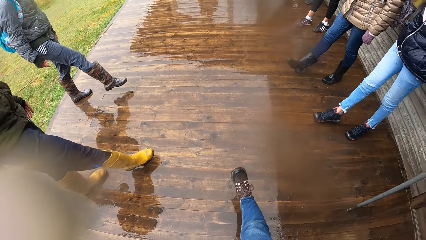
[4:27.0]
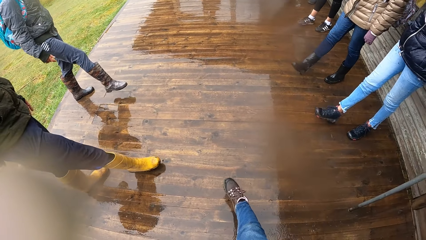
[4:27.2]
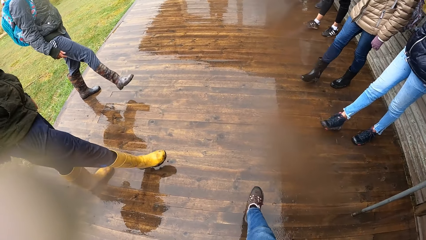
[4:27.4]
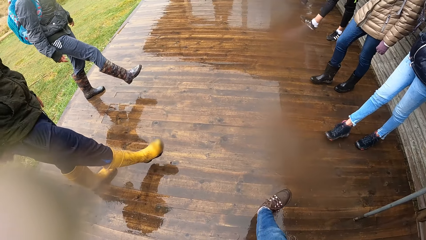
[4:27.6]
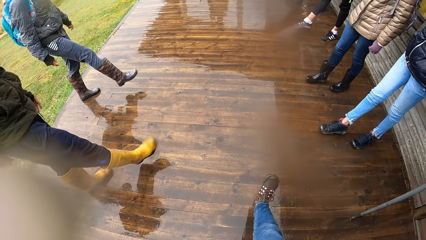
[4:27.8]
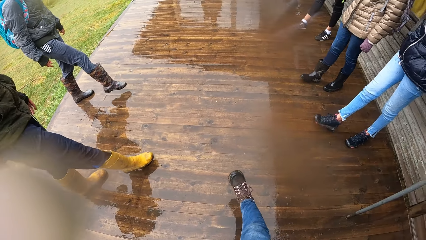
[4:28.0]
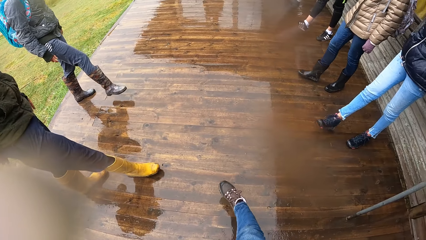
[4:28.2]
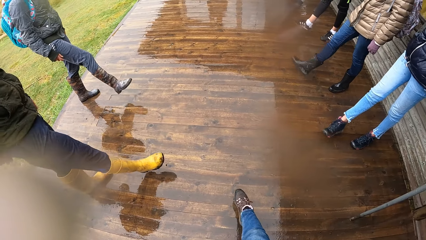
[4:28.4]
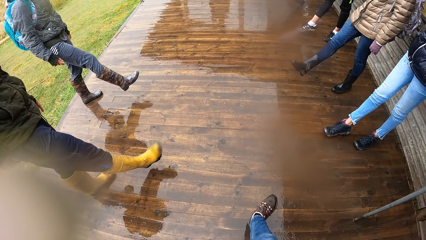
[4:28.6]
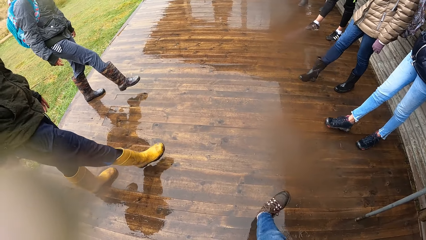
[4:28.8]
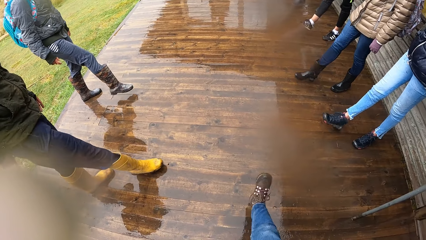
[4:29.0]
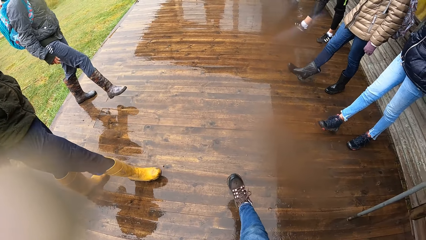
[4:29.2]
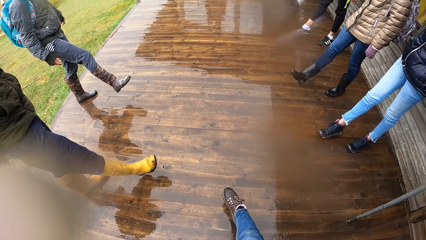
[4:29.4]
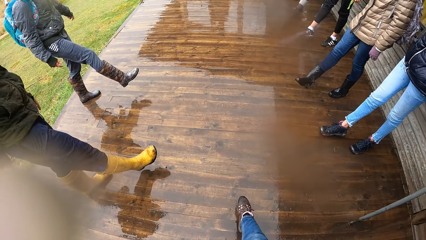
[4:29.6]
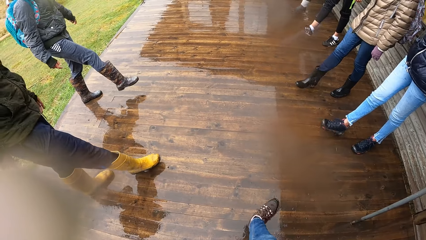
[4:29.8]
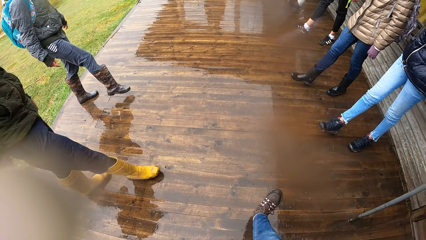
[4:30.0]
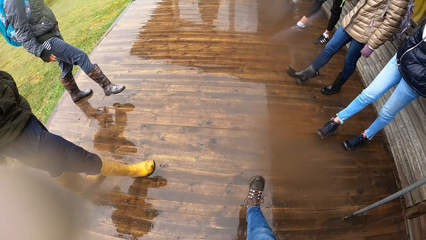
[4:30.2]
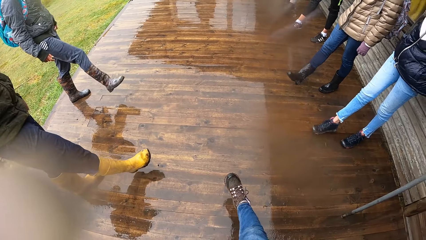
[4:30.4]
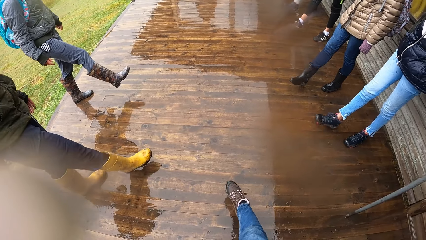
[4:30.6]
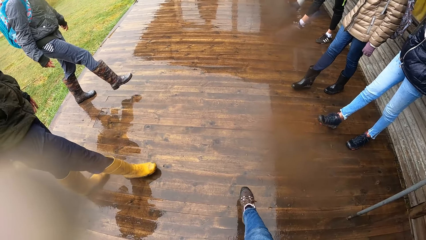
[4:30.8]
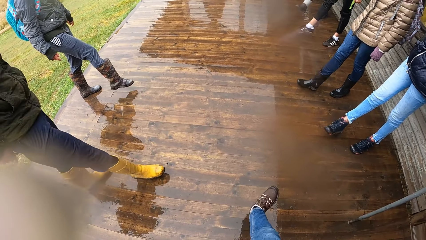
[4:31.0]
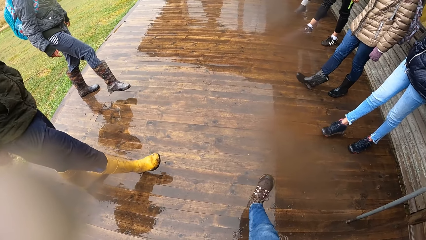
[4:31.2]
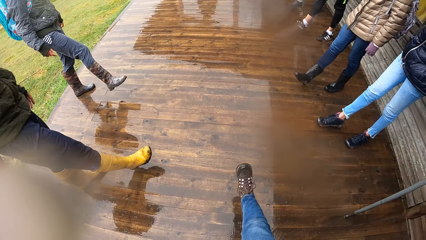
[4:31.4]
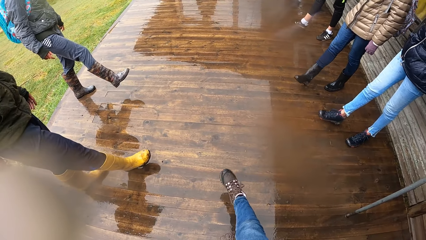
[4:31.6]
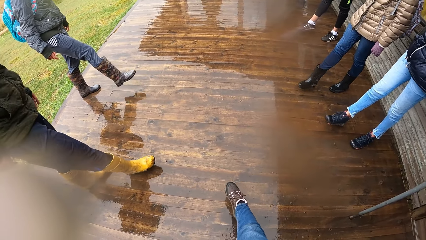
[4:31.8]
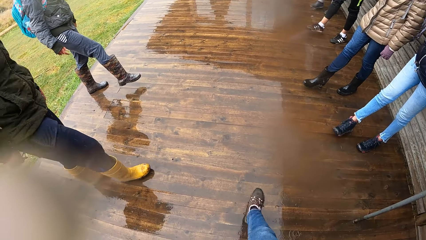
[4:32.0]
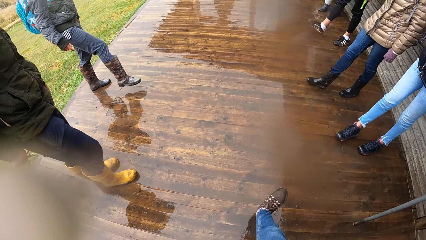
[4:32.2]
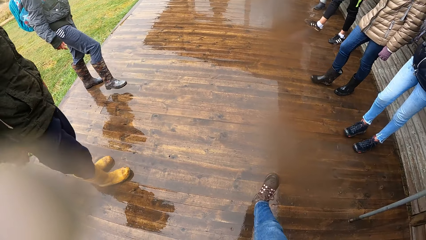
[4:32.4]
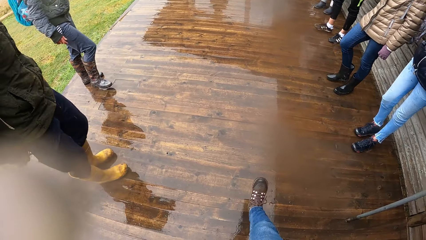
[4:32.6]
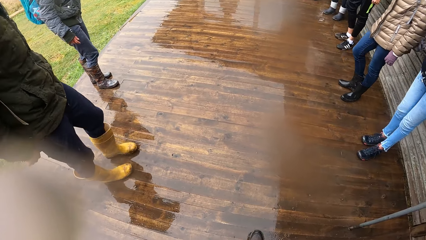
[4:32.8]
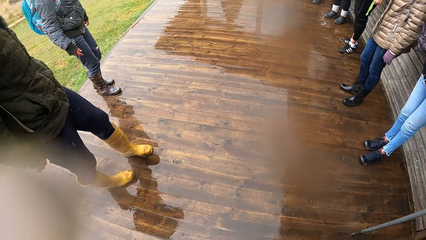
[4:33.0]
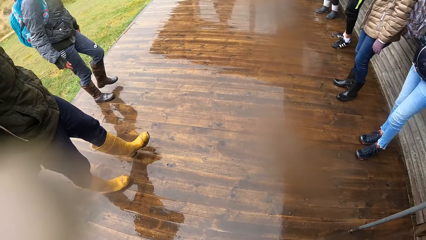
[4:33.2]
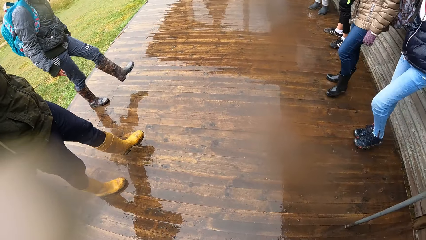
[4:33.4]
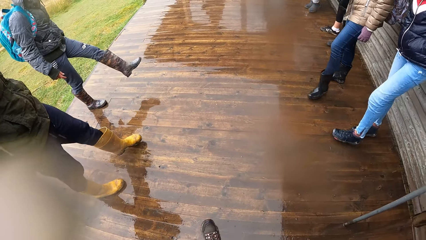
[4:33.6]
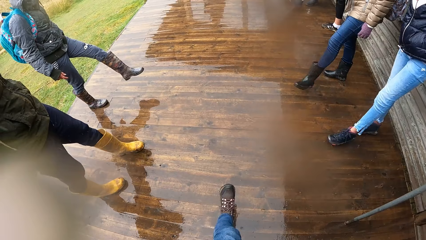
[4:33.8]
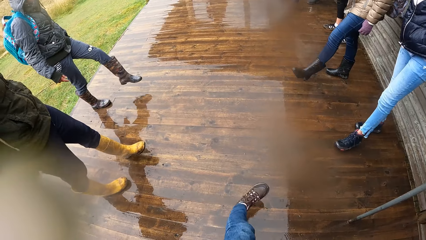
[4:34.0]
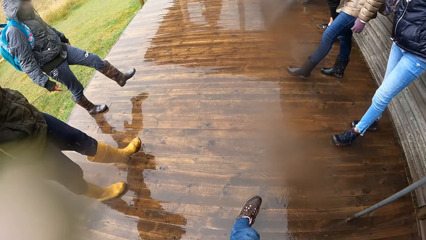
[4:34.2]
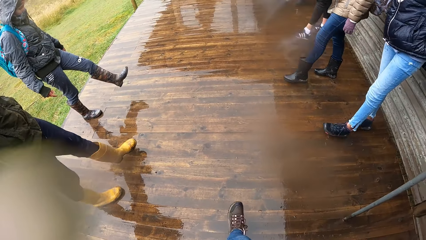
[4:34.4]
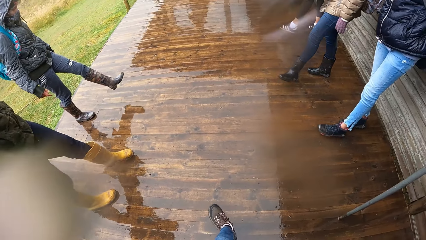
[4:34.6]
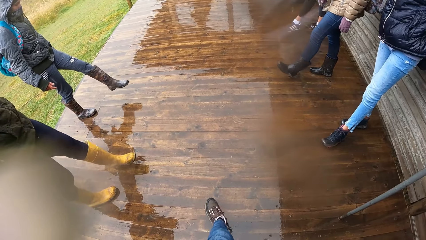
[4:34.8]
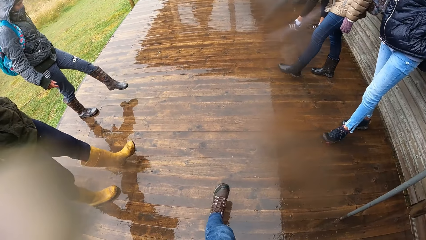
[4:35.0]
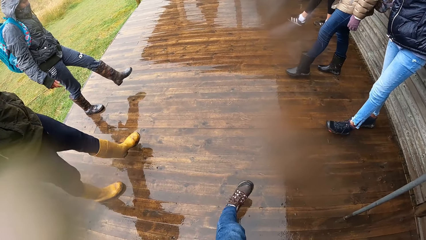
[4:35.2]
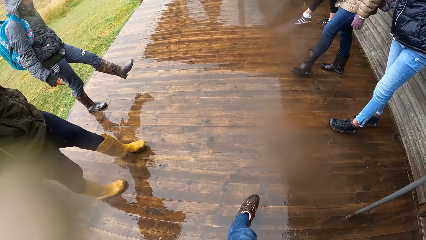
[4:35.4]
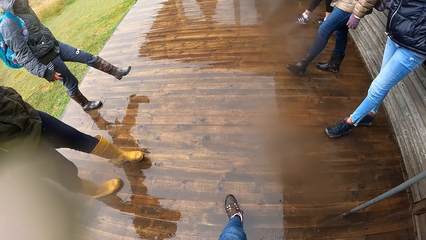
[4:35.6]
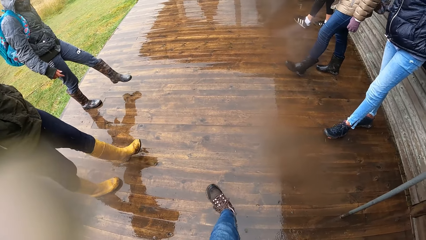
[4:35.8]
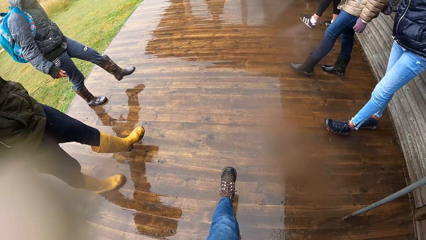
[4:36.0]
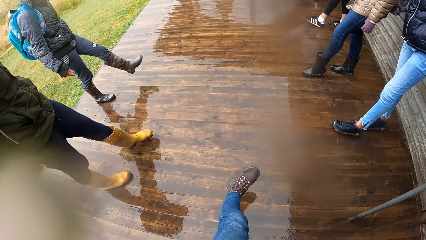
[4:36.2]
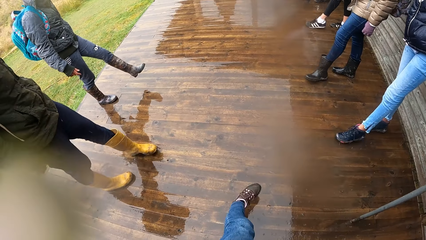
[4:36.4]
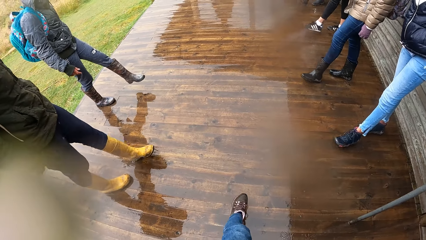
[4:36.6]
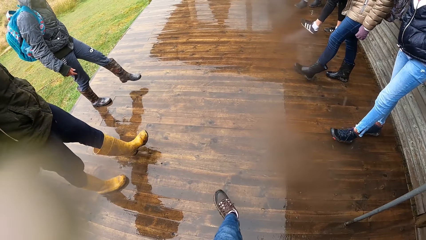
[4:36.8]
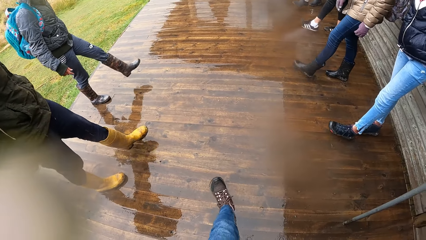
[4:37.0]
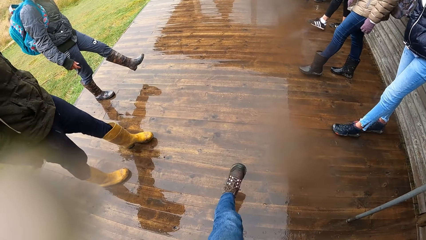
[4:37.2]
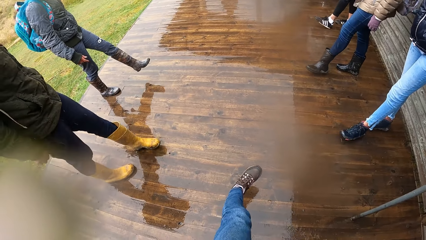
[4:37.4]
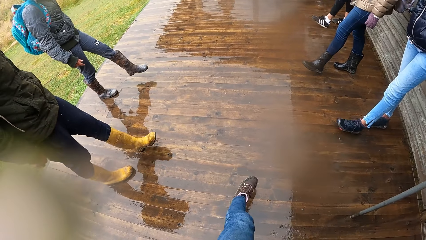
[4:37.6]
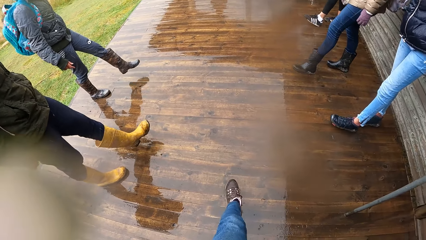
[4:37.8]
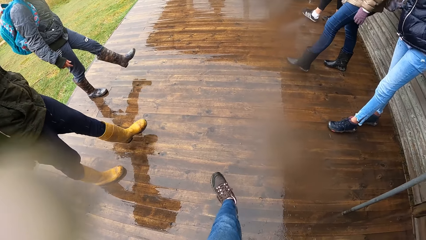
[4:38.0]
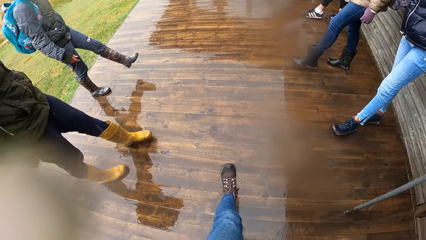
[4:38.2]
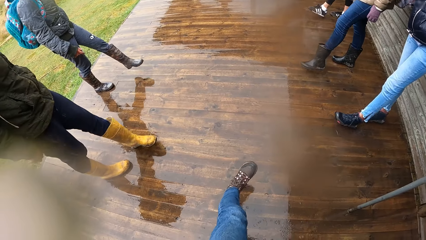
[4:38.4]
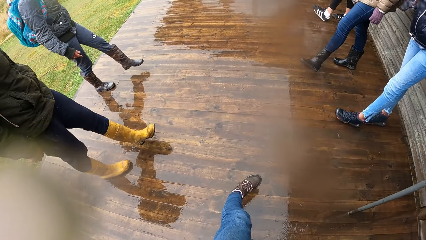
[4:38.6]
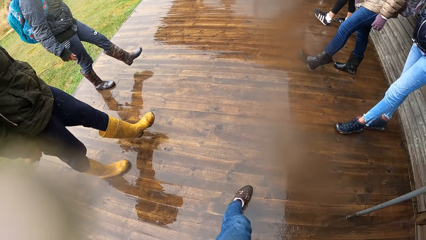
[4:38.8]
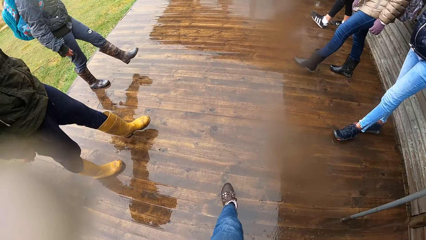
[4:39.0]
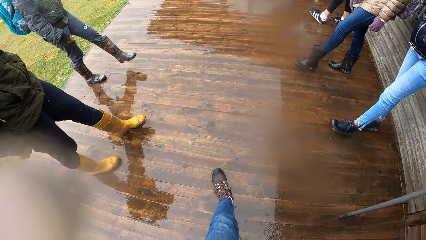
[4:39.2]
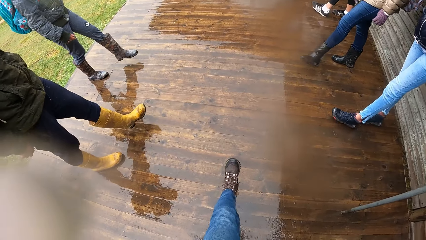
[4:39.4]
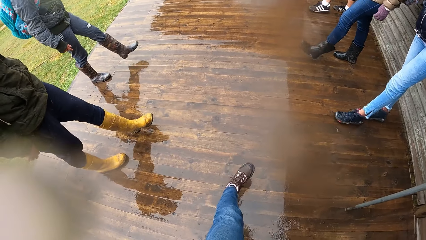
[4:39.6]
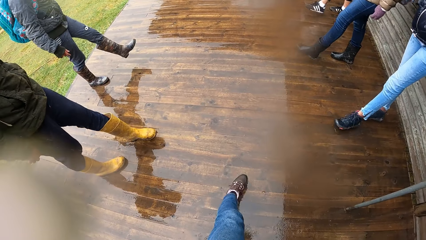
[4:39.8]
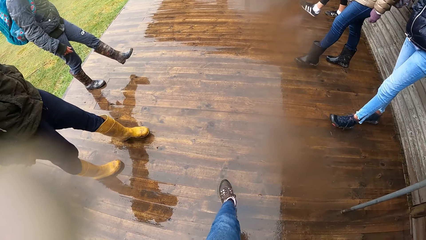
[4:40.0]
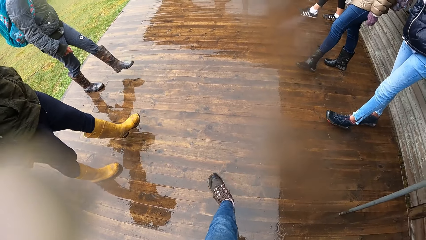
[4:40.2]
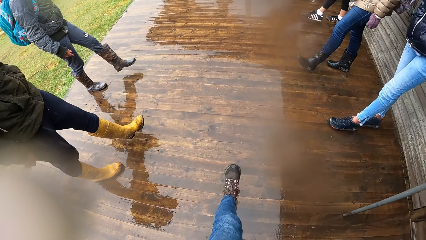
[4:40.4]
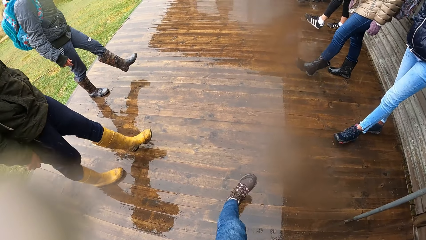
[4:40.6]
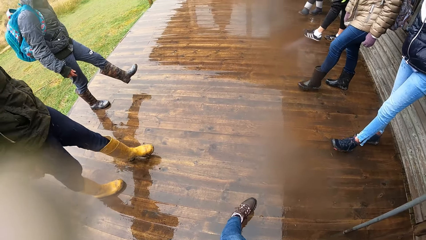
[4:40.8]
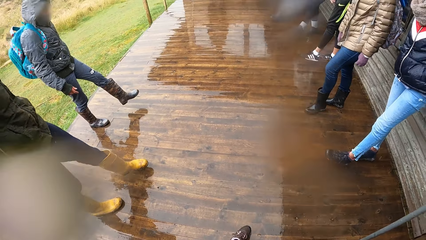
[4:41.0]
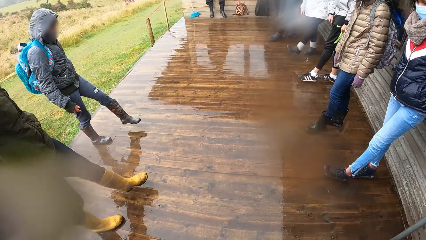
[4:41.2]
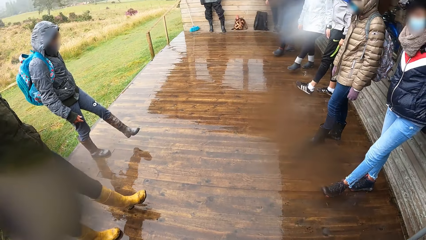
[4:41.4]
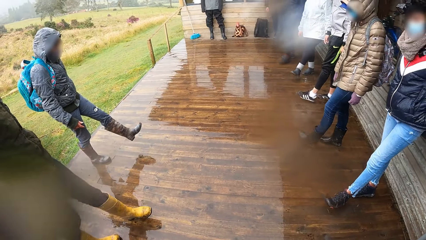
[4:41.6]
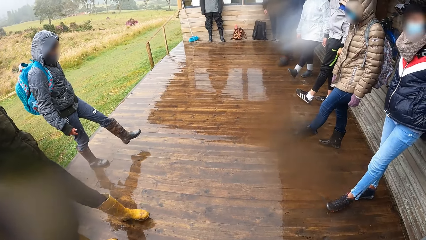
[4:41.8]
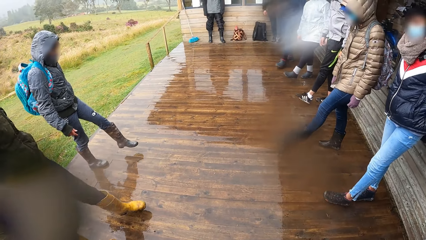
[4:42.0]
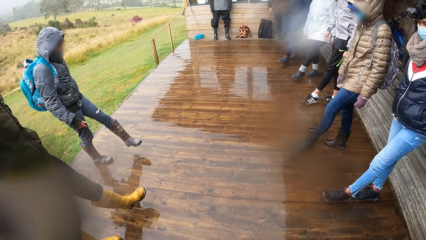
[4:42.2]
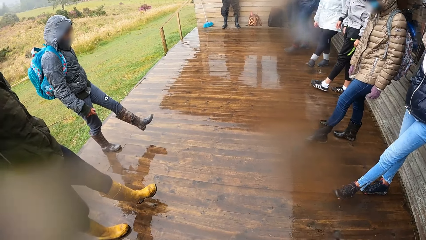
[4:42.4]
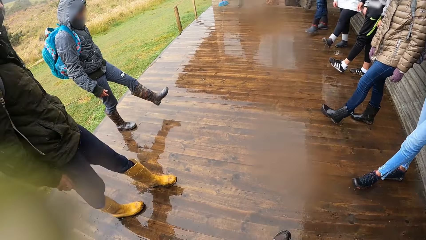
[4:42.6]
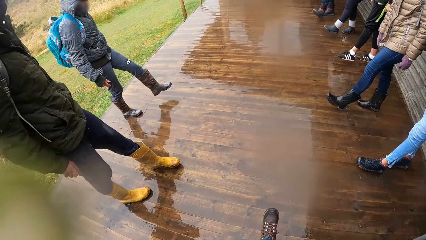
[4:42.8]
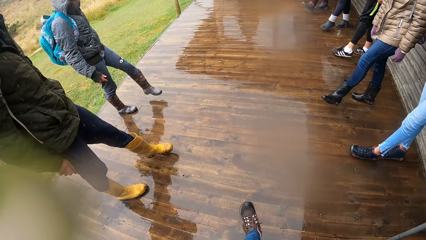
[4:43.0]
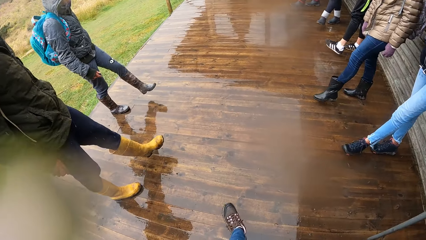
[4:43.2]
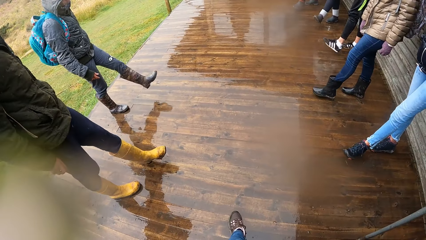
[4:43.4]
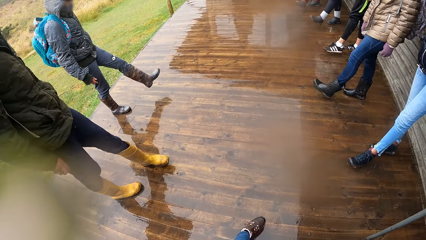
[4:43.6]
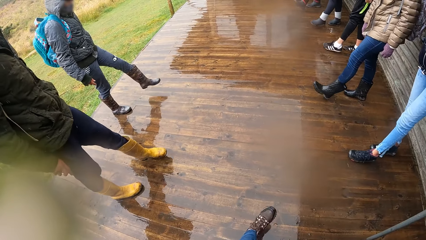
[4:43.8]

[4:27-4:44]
A man puts his leg on the floor. The camera wearer and the group of people twist their left legs. Another man puts his leg on the floor. The first man stretches his feet. The other man stretches his feet. The camera wearer stretches his feet.
